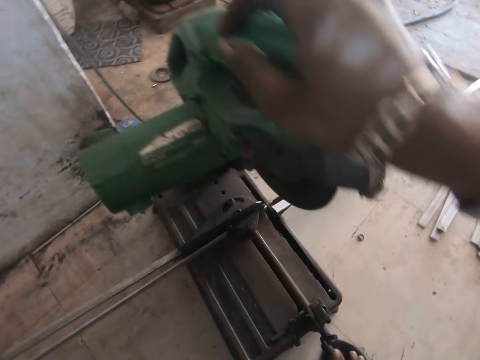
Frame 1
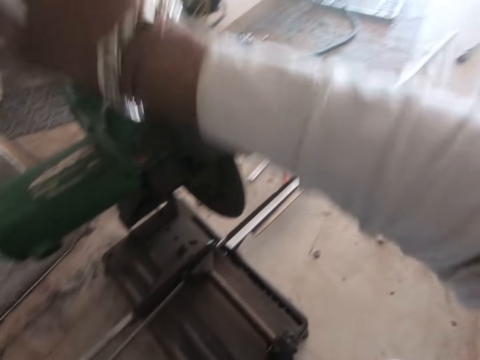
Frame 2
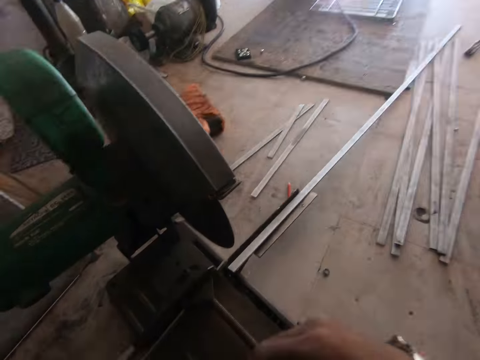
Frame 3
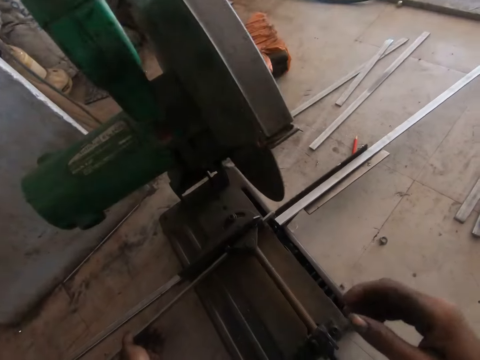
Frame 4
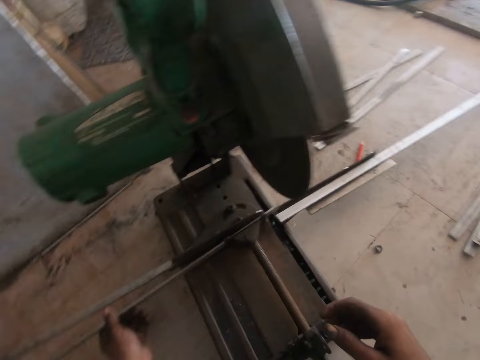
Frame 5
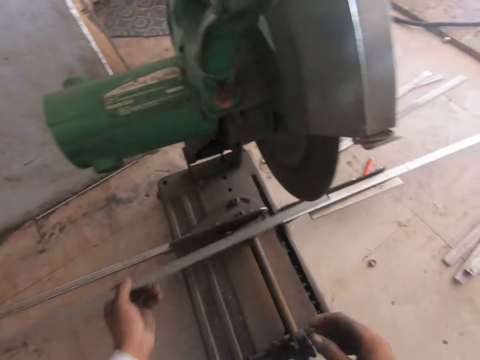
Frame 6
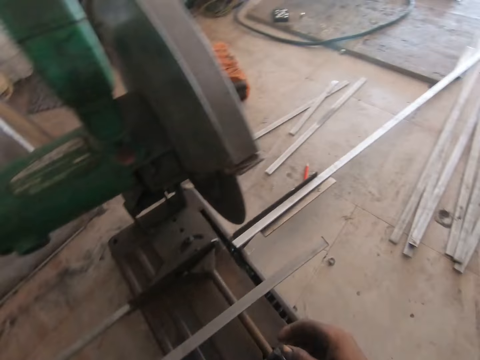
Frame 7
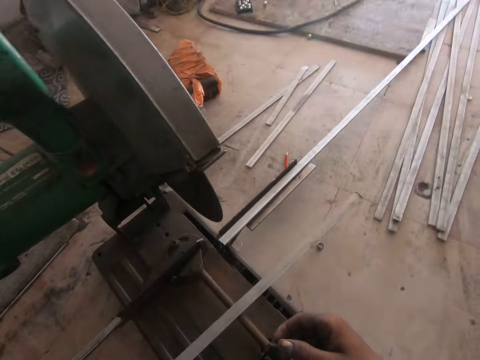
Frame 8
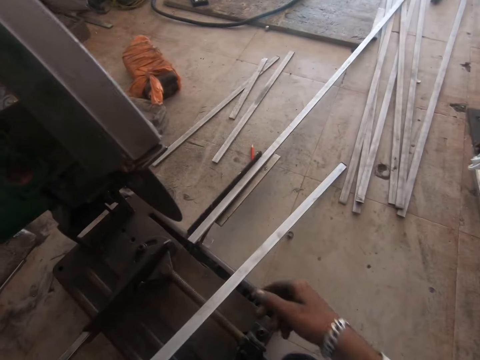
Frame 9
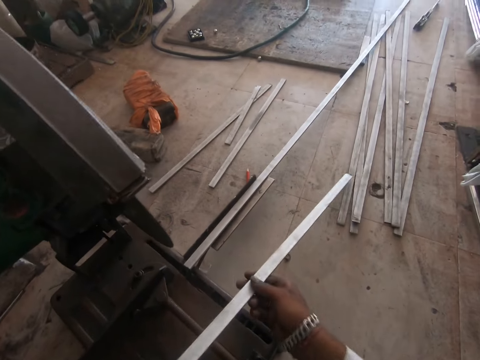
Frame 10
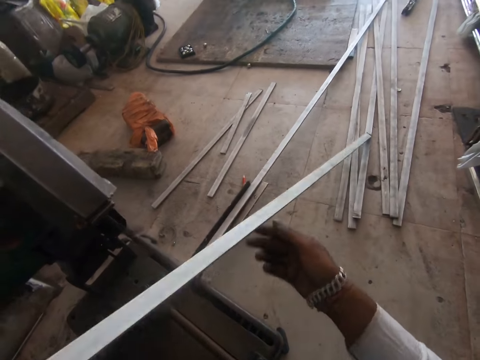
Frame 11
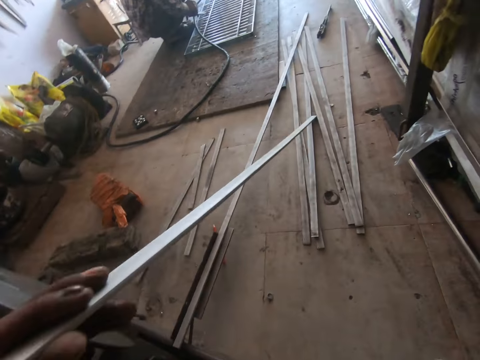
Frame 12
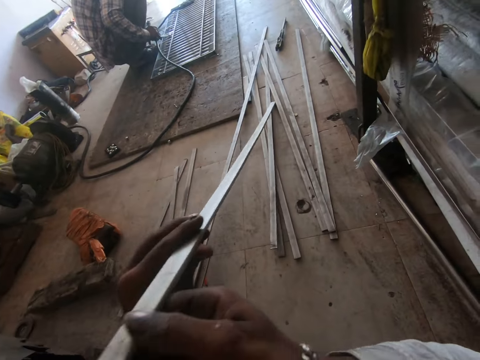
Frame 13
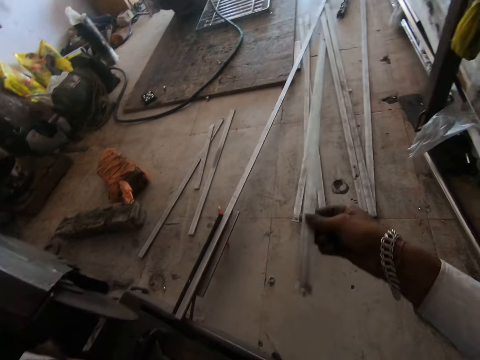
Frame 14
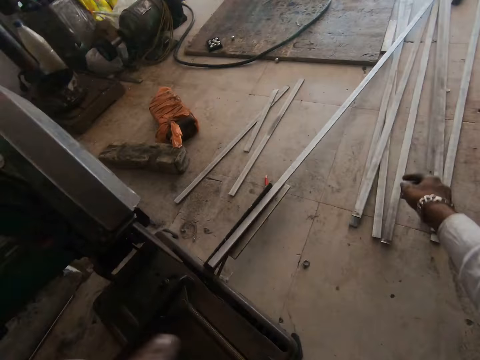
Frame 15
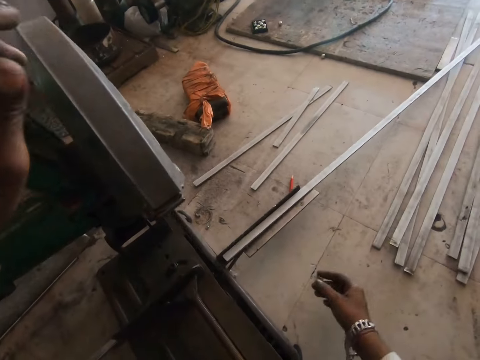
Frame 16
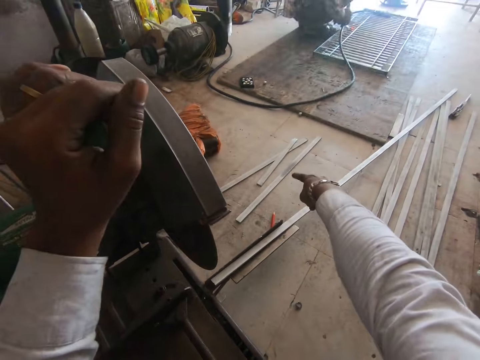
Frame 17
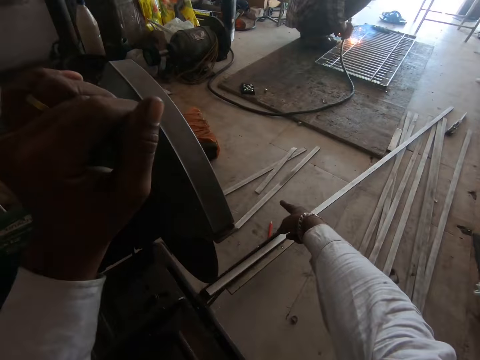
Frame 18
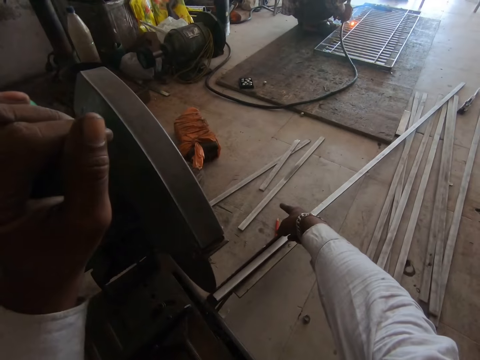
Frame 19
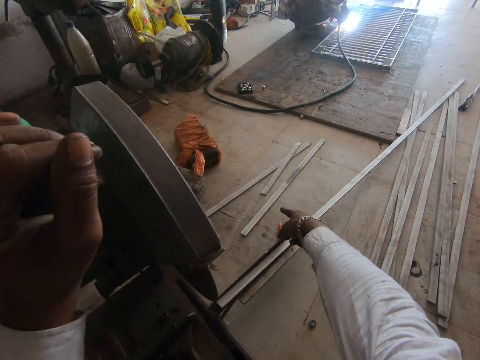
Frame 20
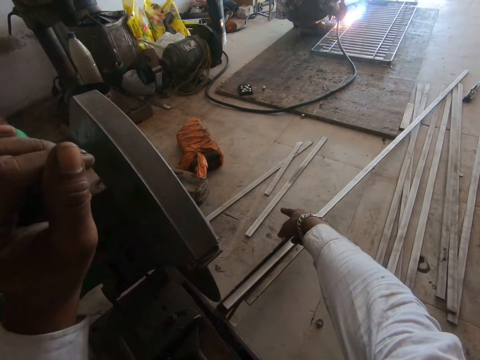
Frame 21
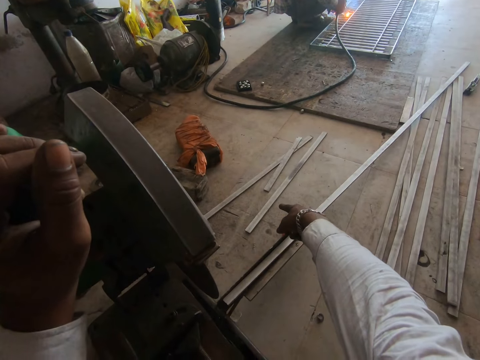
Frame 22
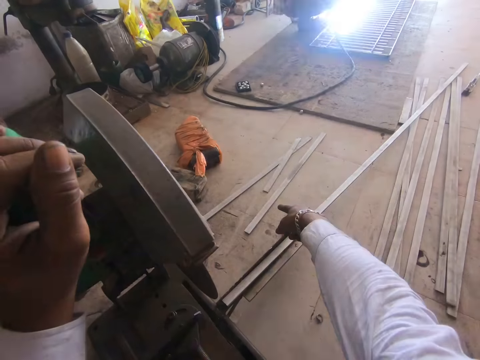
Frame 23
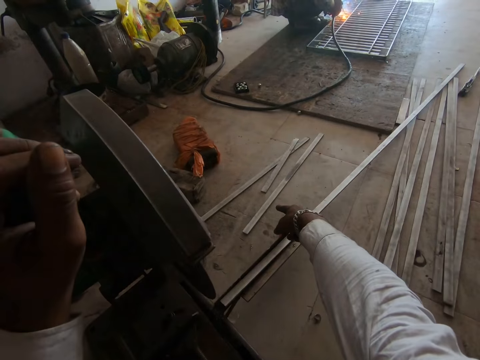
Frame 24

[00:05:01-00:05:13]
The camera wearer lifts the grinder from the bar. They let go of the grinder. They pick up the metal bar from the grinder. They hold the bar with both hands. They move the bar on the floor. They drop the bar on the floor. They touch the metal grinding machine. They hold the grinding machine. They make gestures by hand. They speak to a man. The man squats in the workshop and welds a metal on the floor.

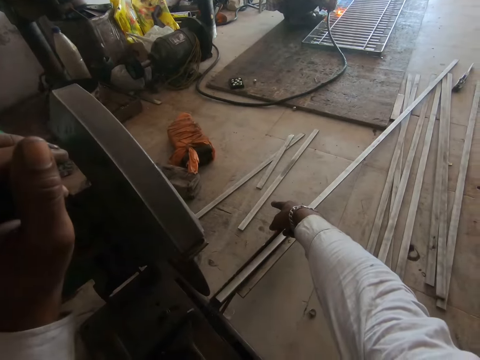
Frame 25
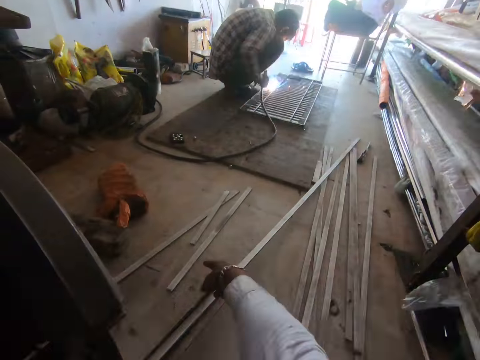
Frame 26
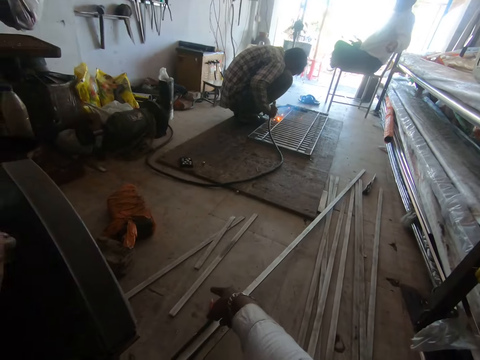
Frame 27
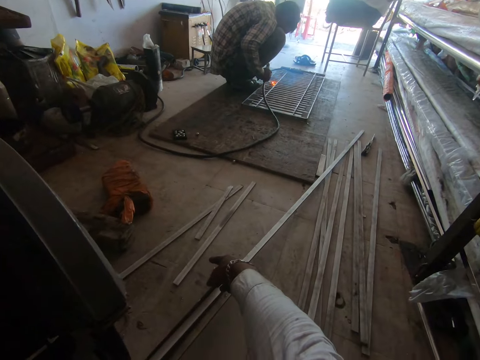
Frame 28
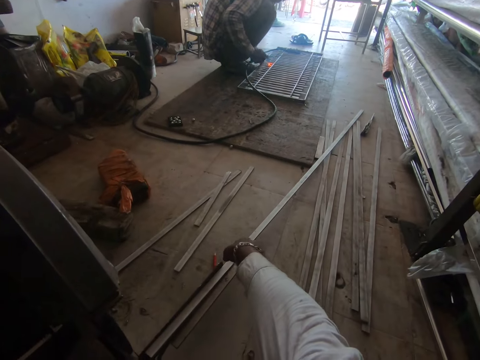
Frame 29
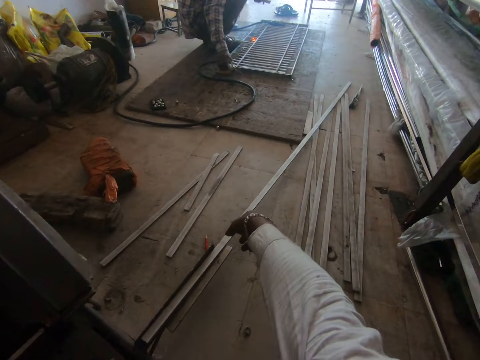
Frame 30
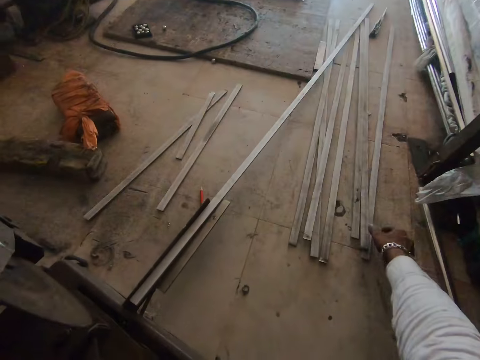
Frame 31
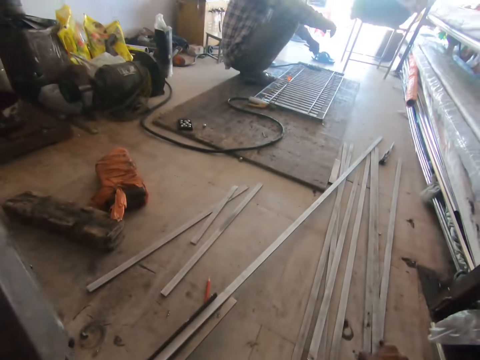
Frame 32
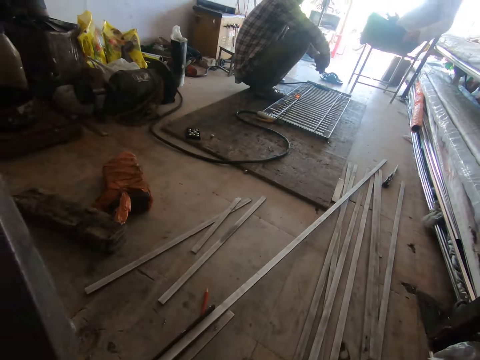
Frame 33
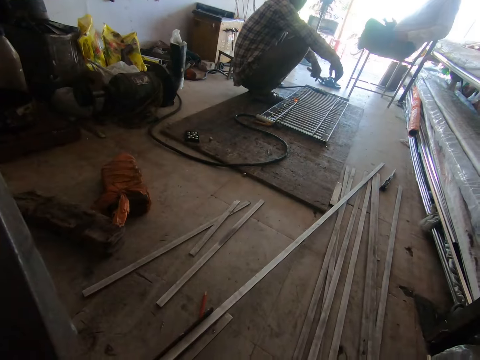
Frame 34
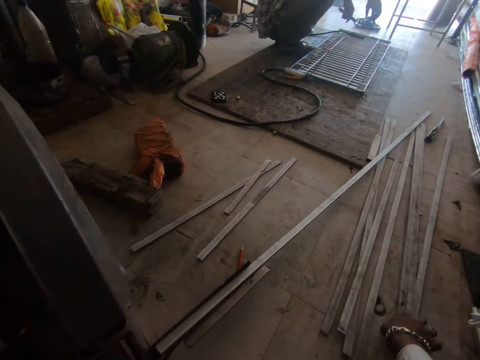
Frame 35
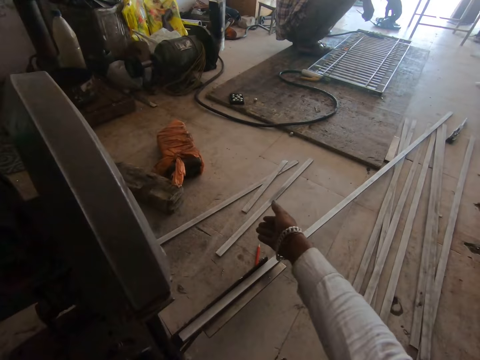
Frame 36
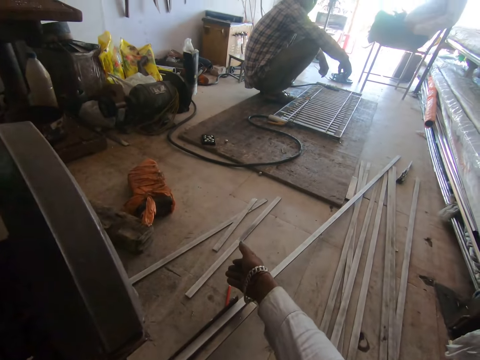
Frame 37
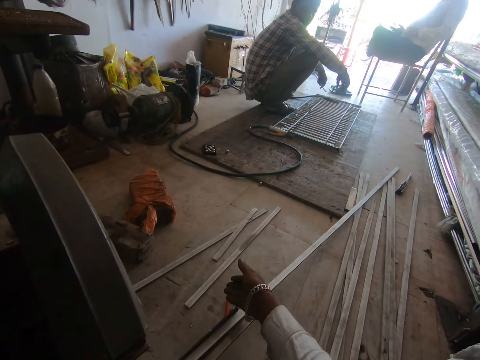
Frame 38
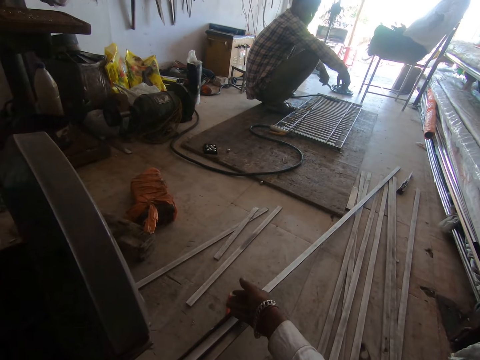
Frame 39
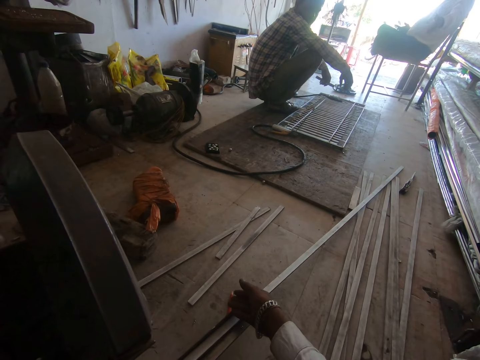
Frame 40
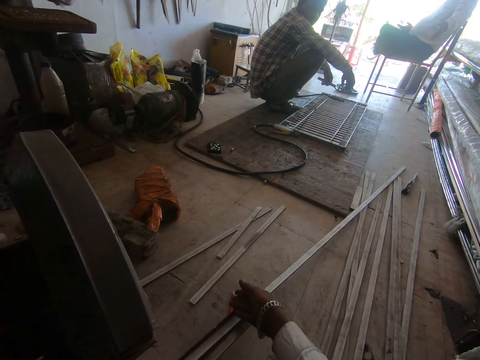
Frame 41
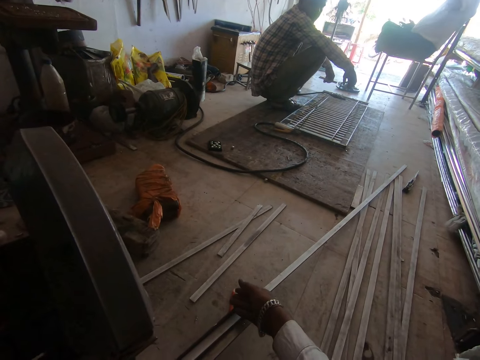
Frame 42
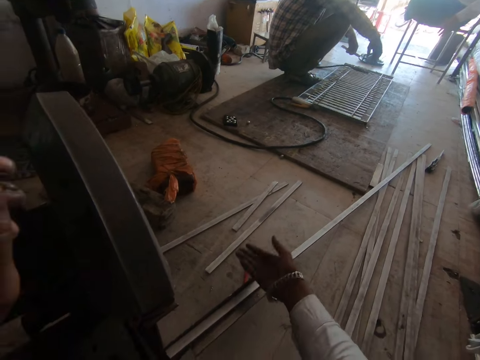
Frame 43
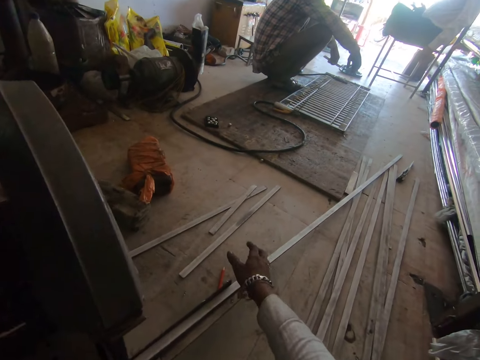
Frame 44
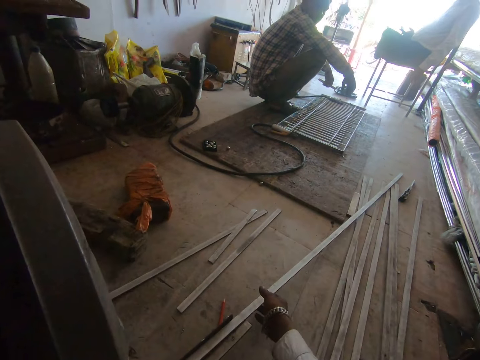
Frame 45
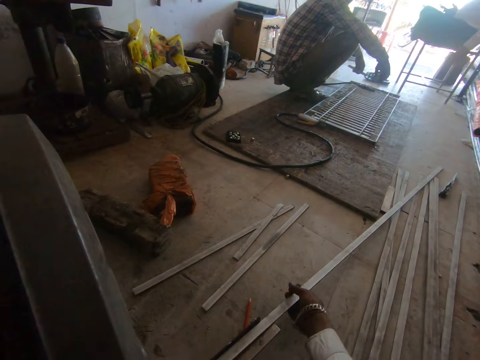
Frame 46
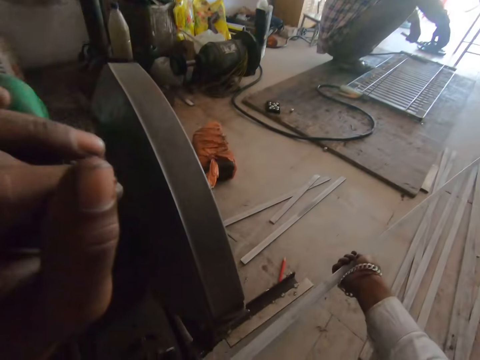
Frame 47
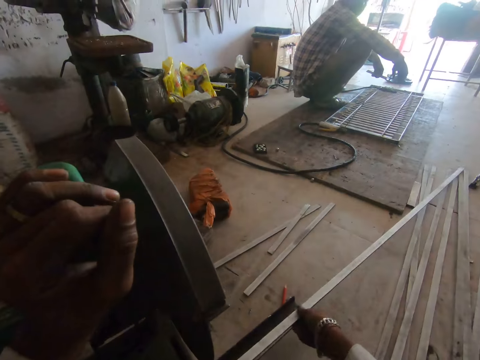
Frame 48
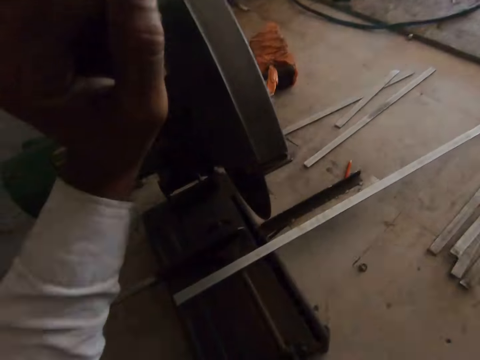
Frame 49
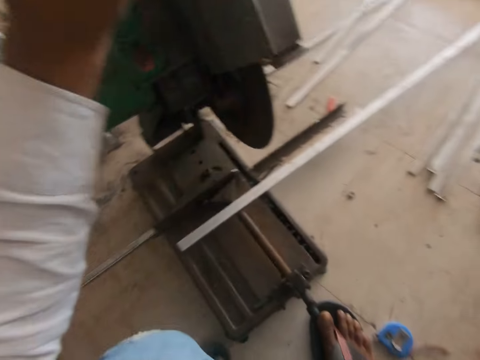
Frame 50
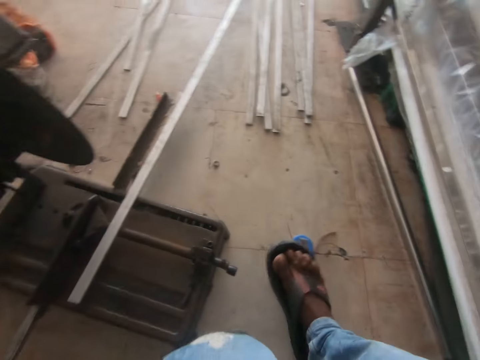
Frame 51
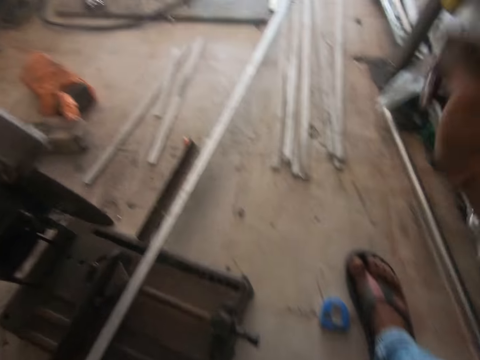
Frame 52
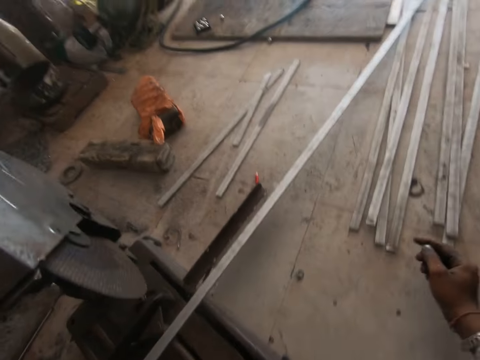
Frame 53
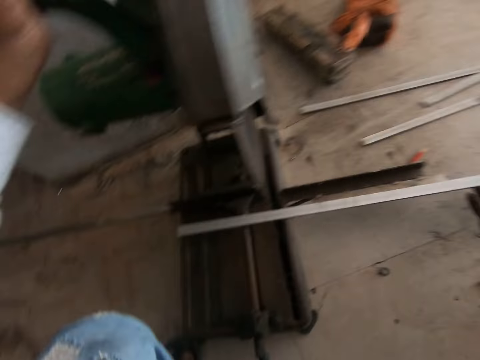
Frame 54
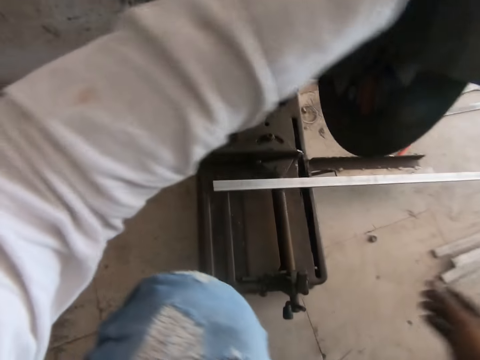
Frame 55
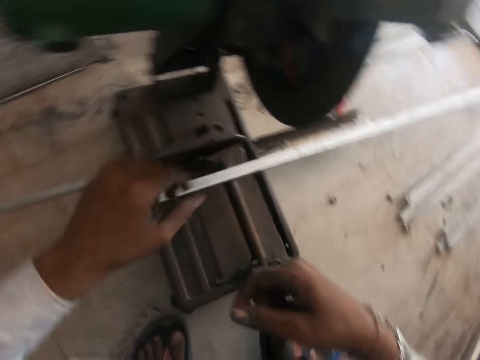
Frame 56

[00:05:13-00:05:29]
A man speaks to the camera wearer. Another man sits on a chair in the workshop. The first man puts the welding machine on the floor. The camera wearer speaks to the first man. They touch metal bars on the floor. The other man speaks to the camera wearer. The camera wearer makes gestures by hand. They speak to the other man. The other man speaks to the camera wearer and makes gestures by hand. The camera wearer speaks to the other man. The other man speaks to the camera wearer. The camera wearer moves on the floor.
